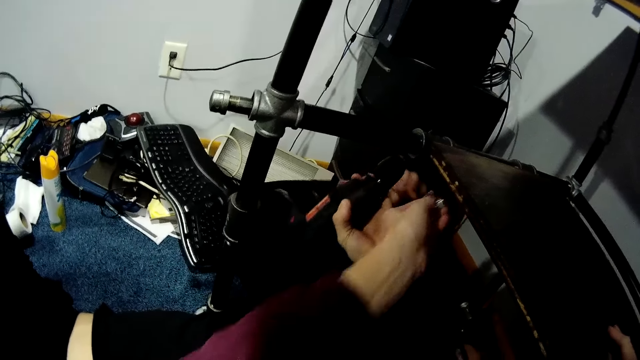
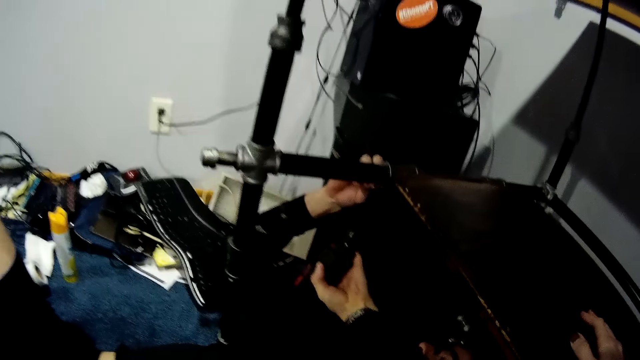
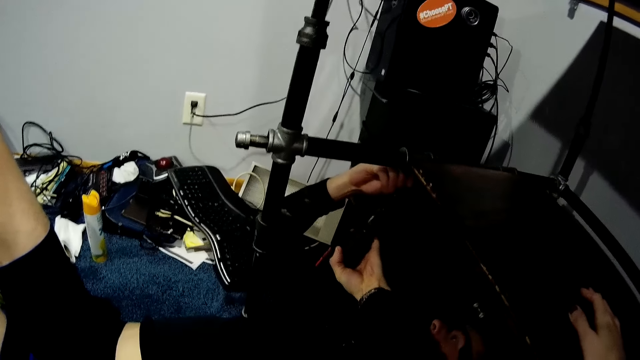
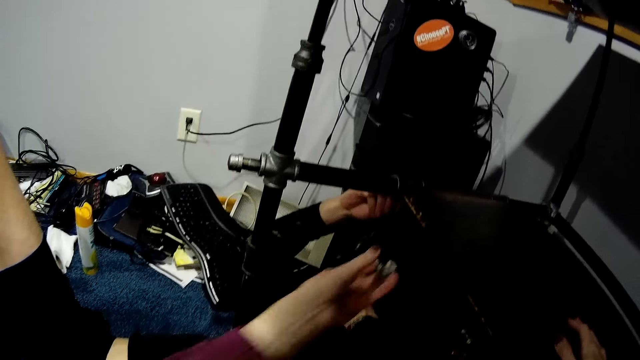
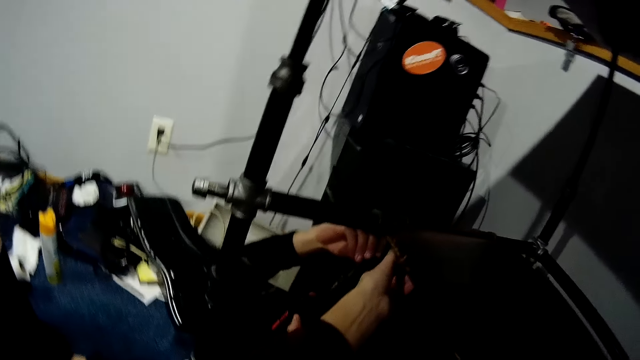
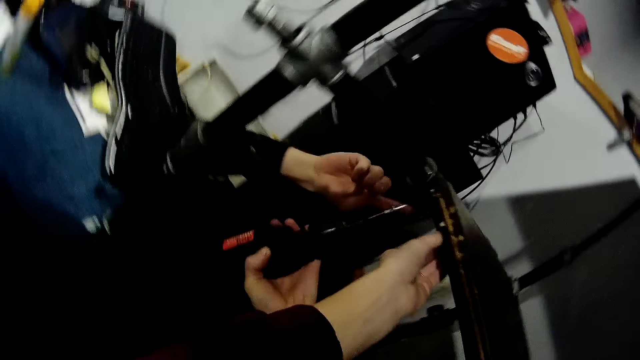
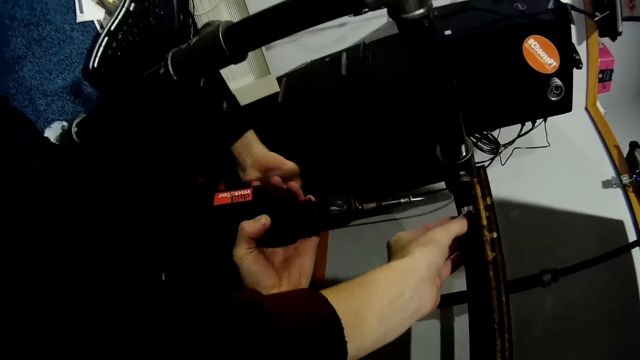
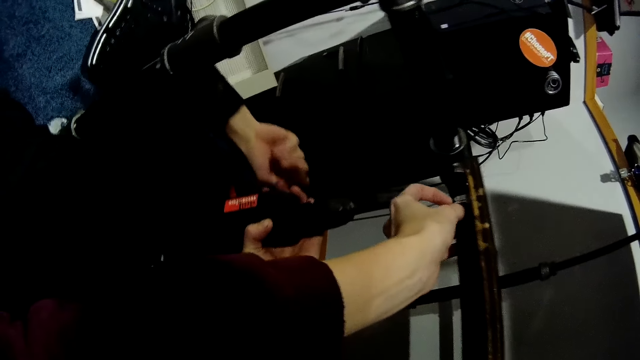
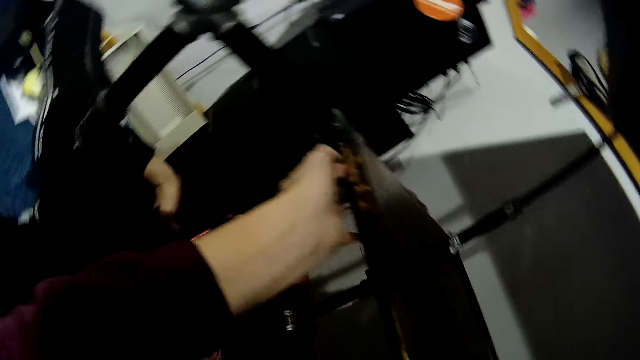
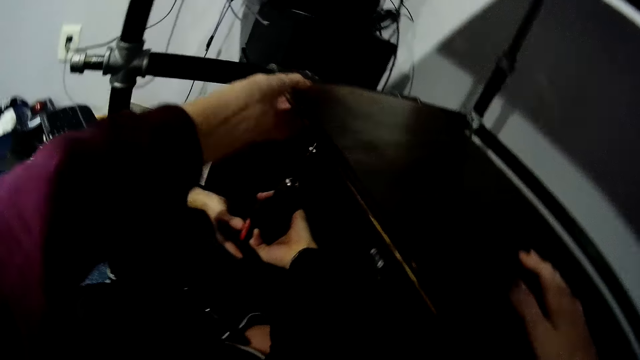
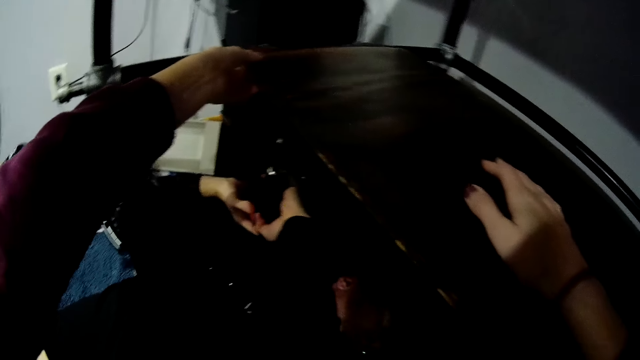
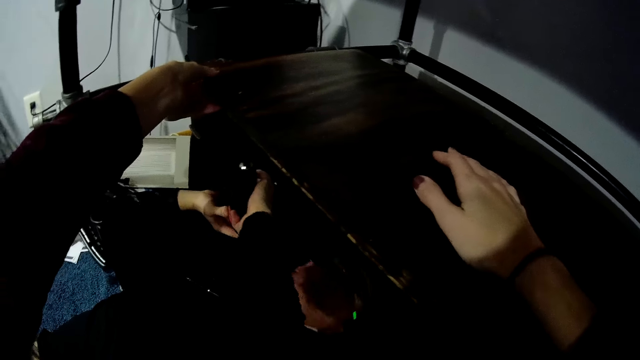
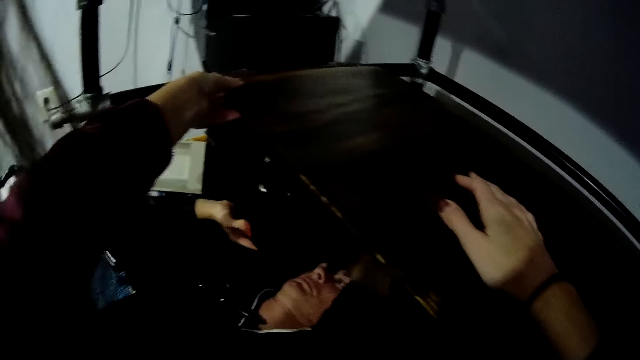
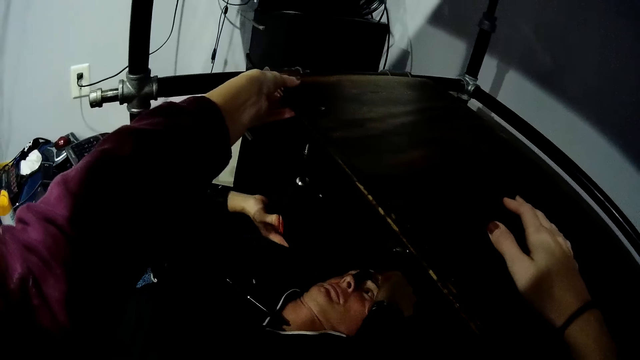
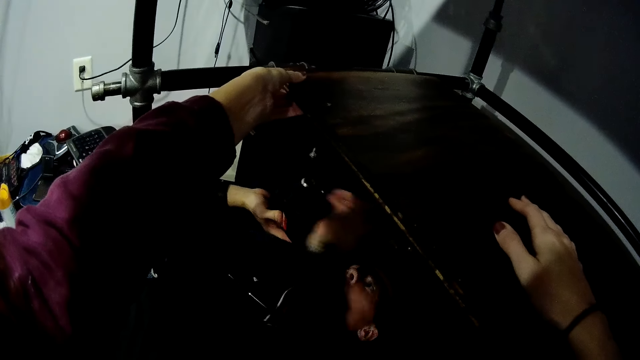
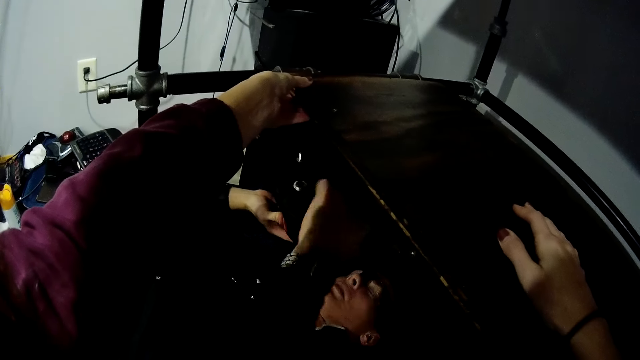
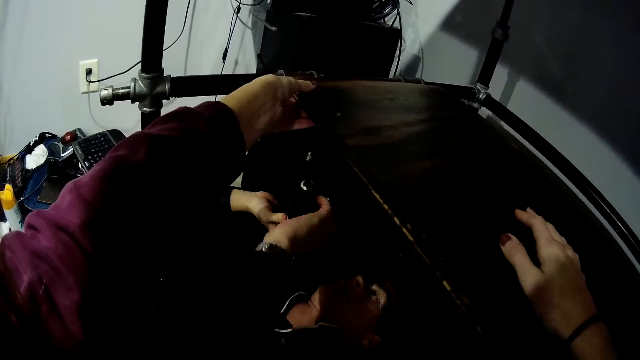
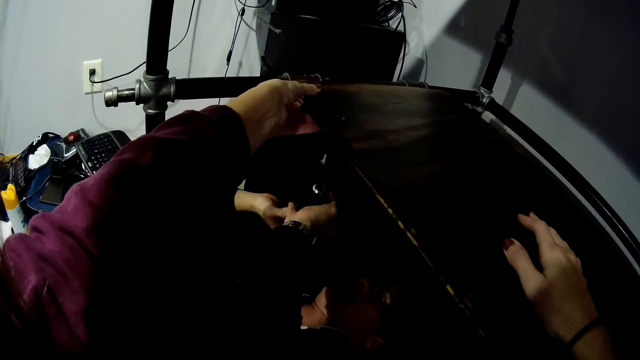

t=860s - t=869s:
A man holds the electric drill in his left hand and holds the table stand with his right hand. The man fixes the drill bit. The camera wearer places a bolt under the wooden slab in the table with her left hand. She fixes something. She places her right hand on the wooden slab in the table. The man drills the shelf.

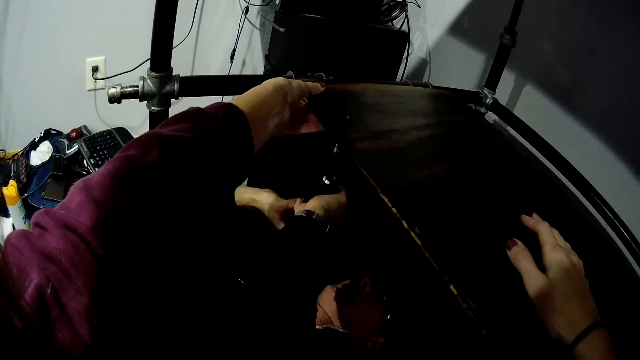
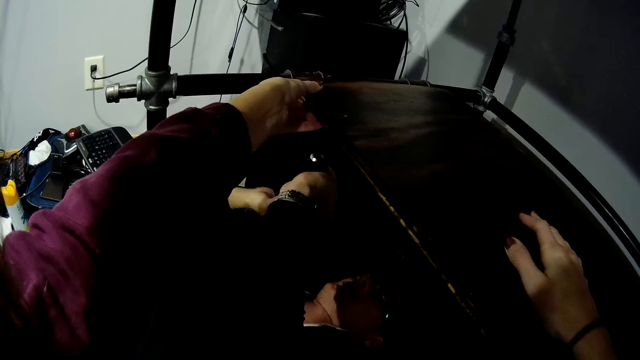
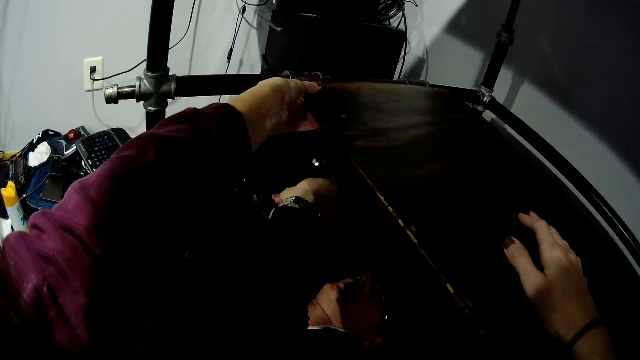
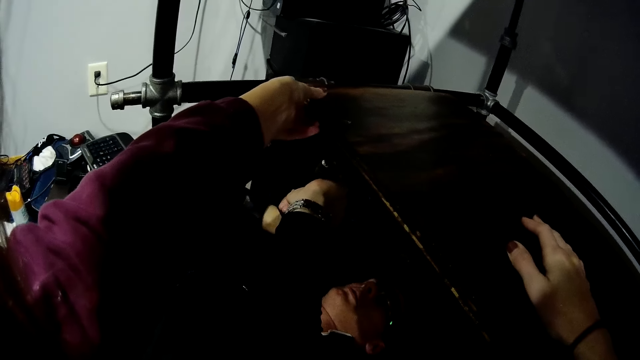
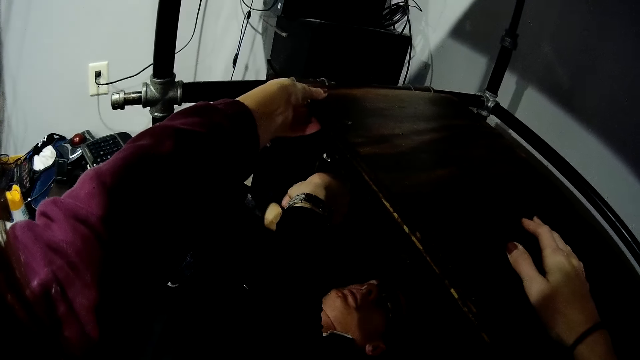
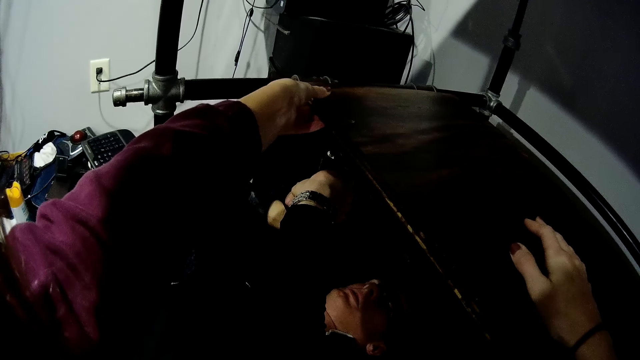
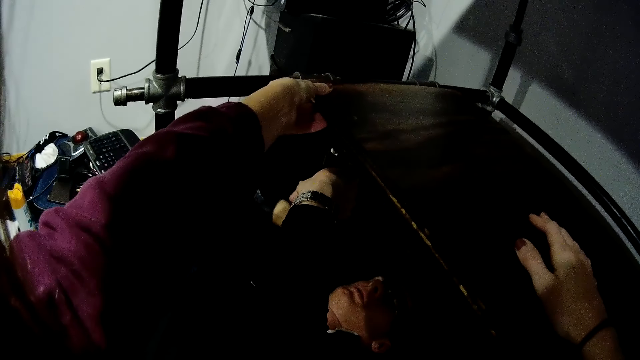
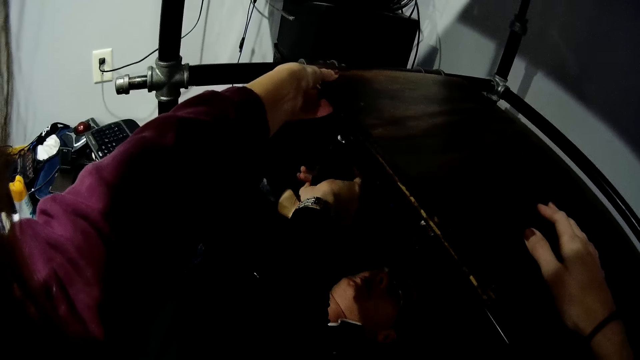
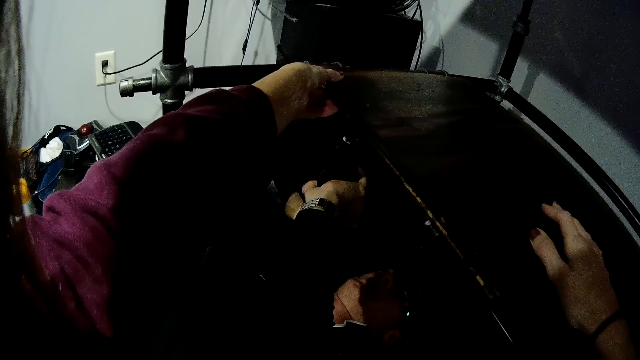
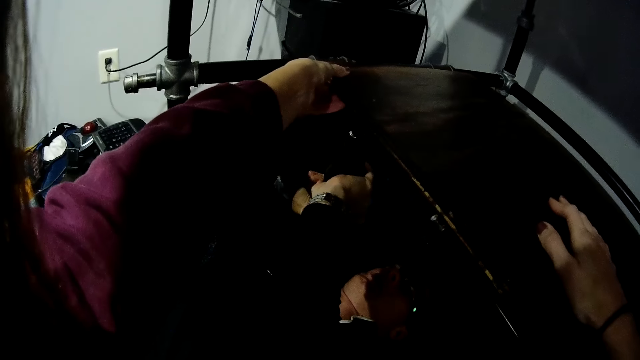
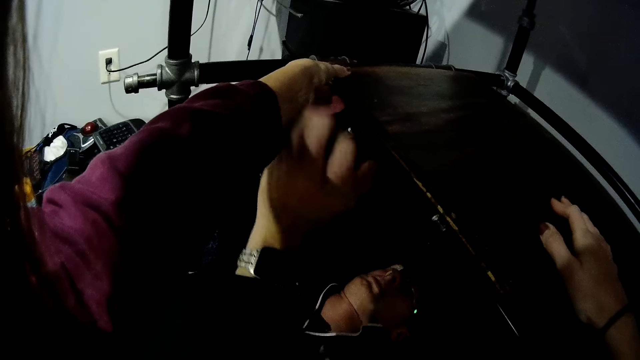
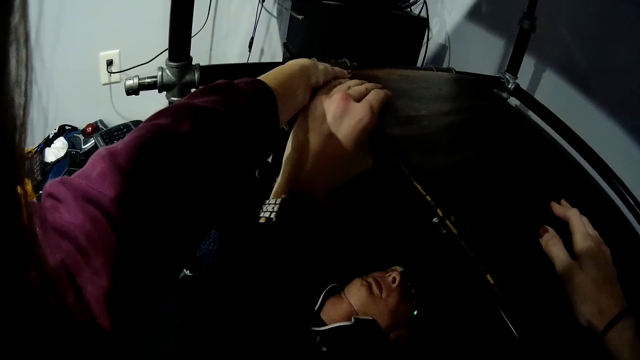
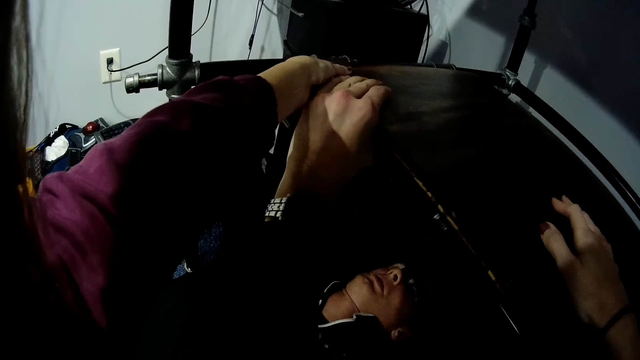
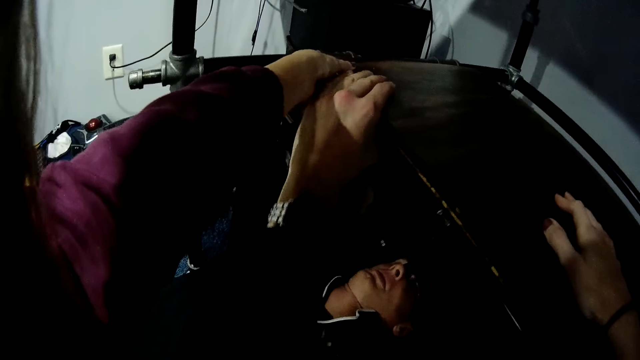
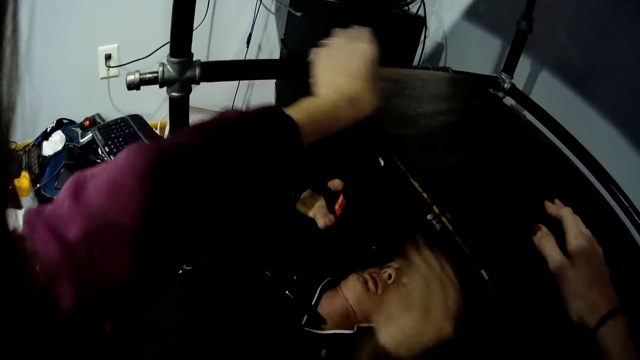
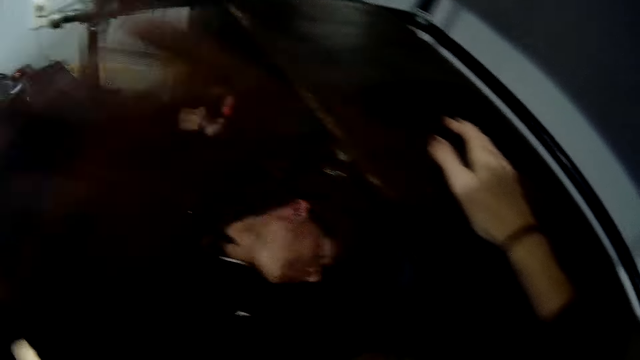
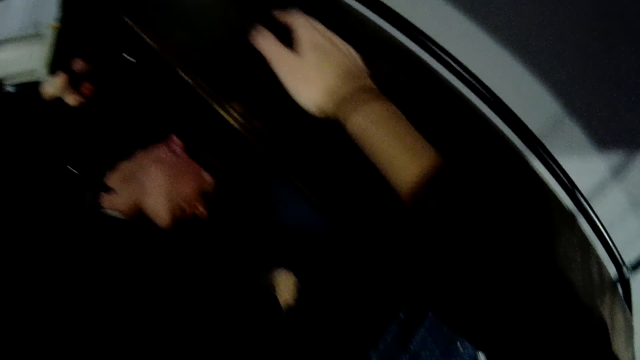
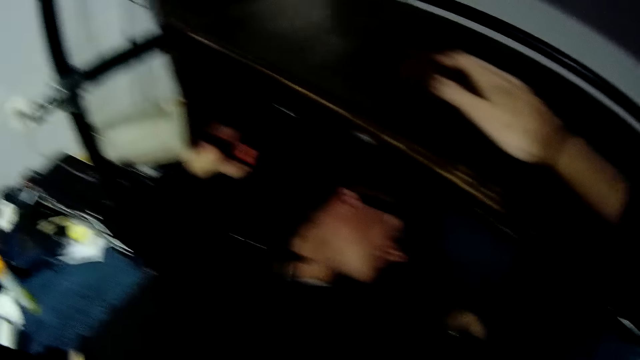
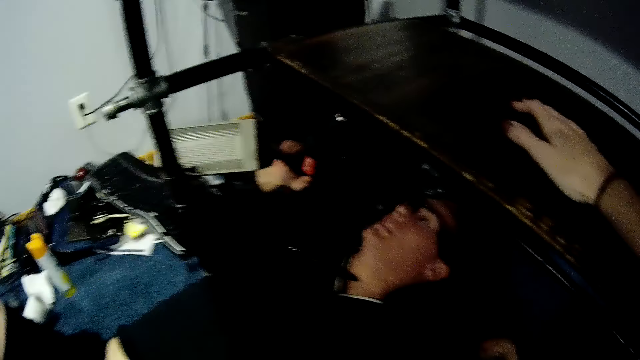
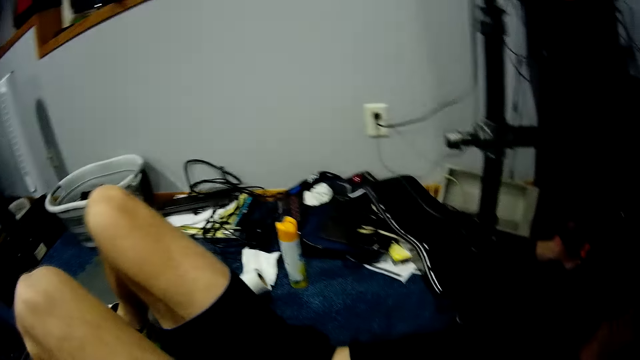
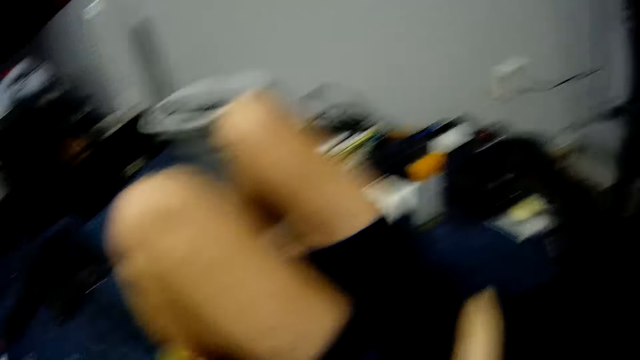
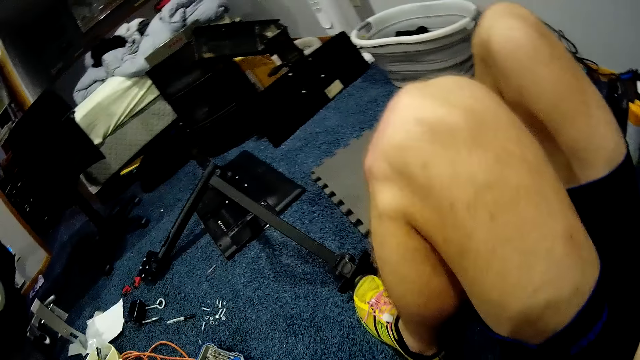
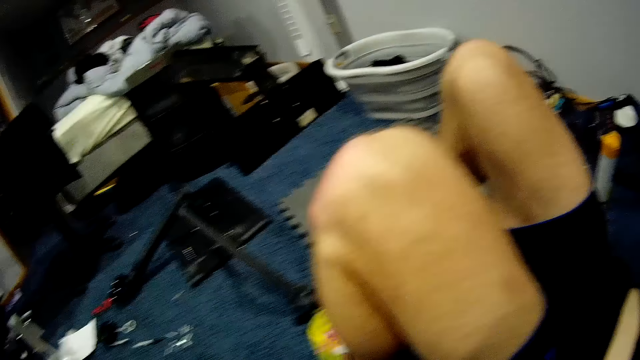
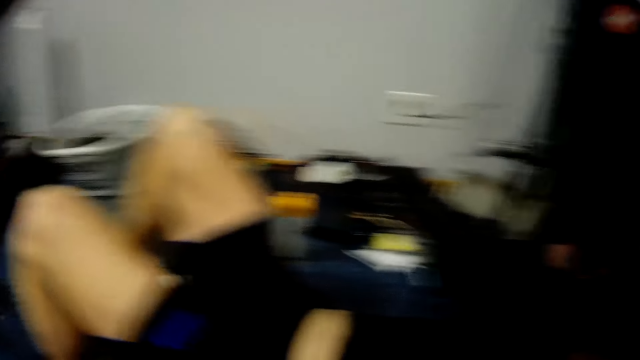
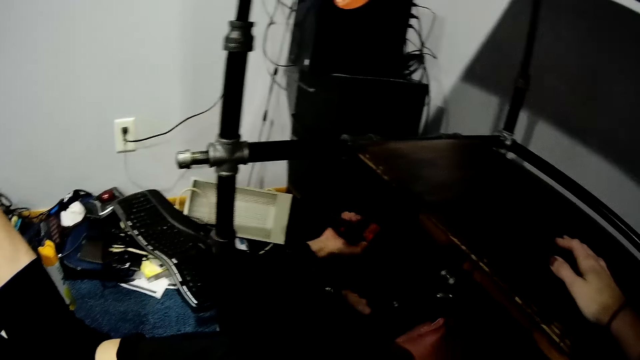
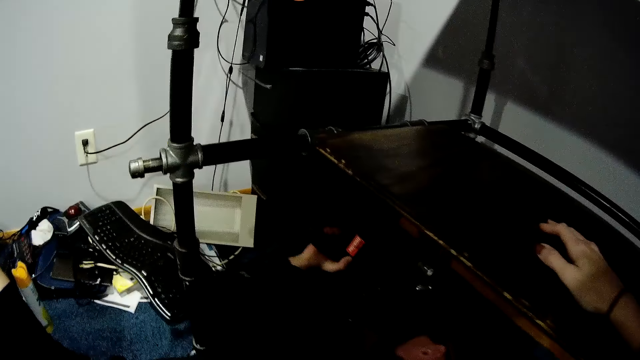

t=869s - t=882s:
The camera wearer holds timber. A man drills a hole into the wooden slab in the table with the electric drill in both hands. The man holds the edge of the wooden slab in the table with his left hand. The man removes his left hand from the edge of the wooden slab in the table. The camera wearer removes her hand from the wooden slab in the table. The man looks aside.
